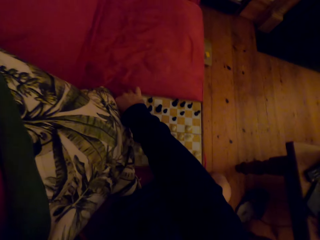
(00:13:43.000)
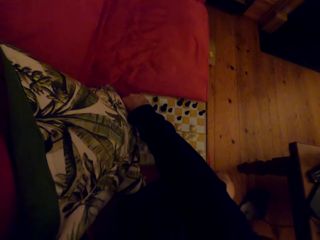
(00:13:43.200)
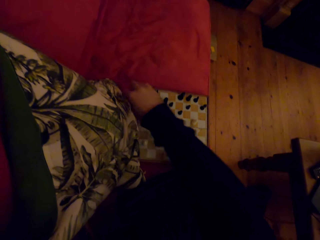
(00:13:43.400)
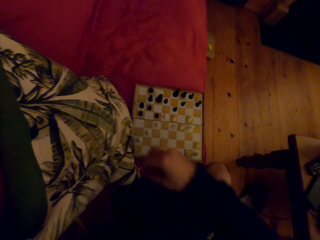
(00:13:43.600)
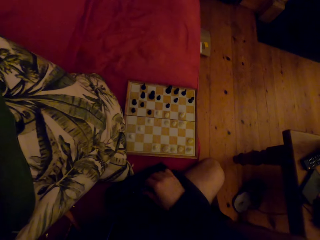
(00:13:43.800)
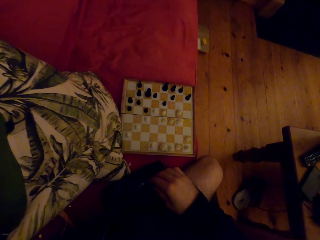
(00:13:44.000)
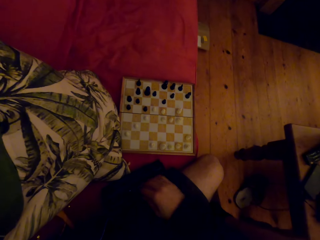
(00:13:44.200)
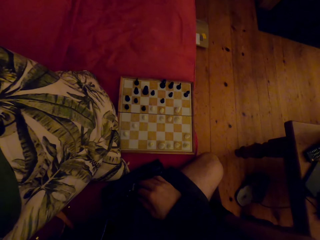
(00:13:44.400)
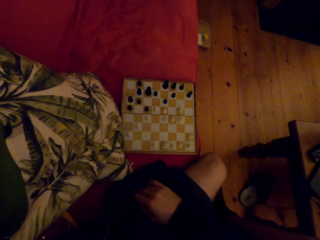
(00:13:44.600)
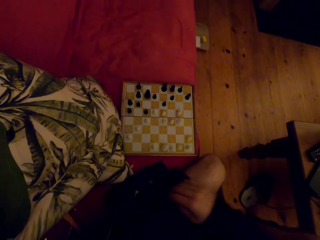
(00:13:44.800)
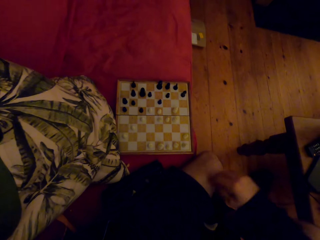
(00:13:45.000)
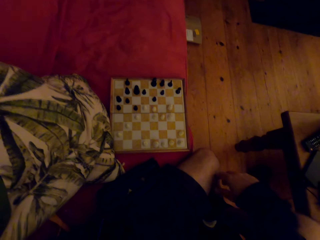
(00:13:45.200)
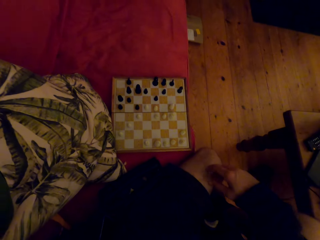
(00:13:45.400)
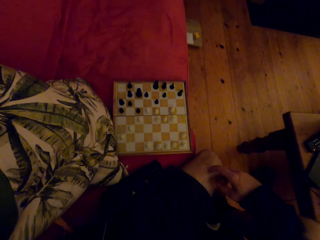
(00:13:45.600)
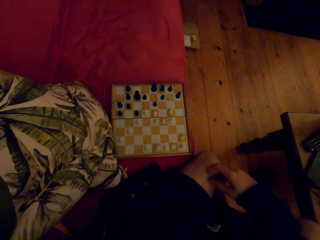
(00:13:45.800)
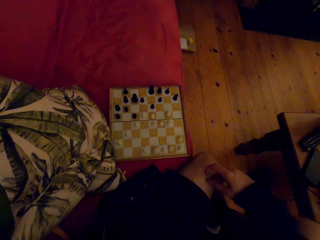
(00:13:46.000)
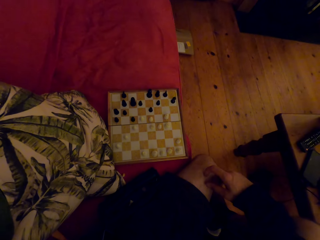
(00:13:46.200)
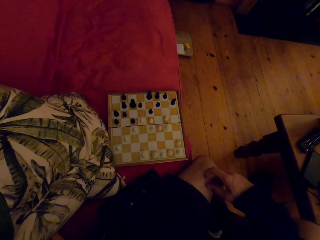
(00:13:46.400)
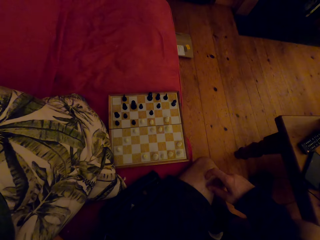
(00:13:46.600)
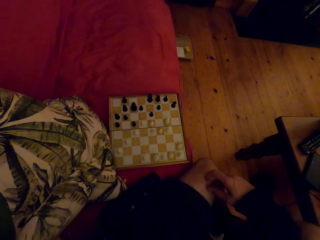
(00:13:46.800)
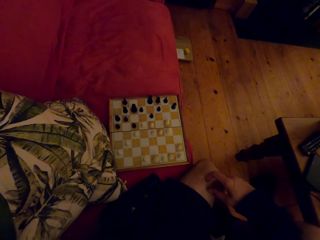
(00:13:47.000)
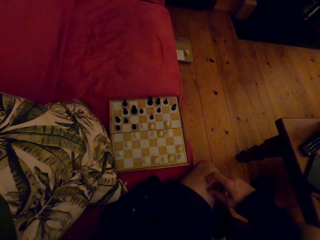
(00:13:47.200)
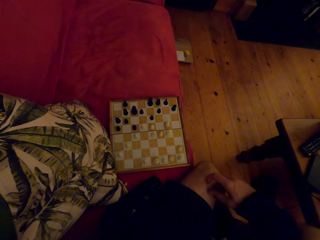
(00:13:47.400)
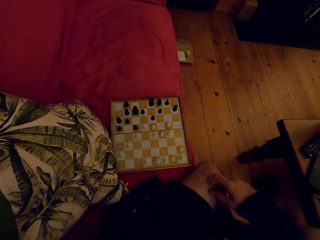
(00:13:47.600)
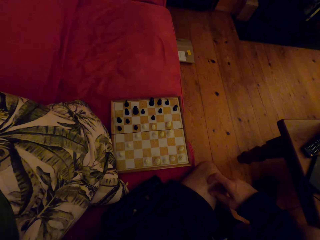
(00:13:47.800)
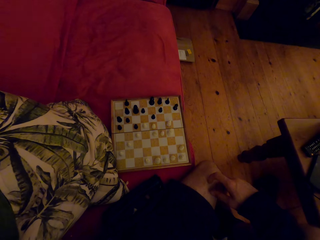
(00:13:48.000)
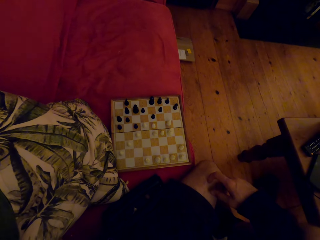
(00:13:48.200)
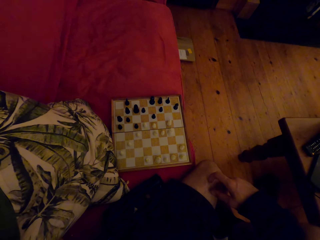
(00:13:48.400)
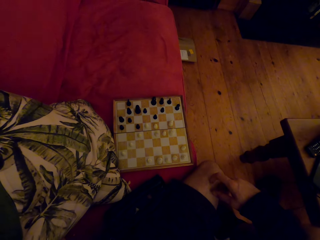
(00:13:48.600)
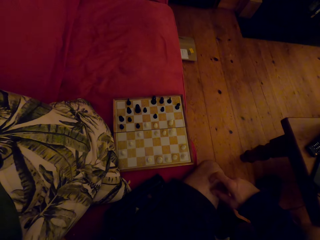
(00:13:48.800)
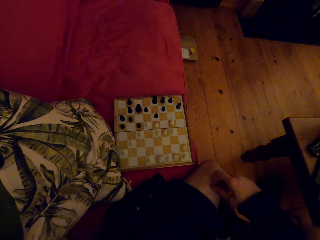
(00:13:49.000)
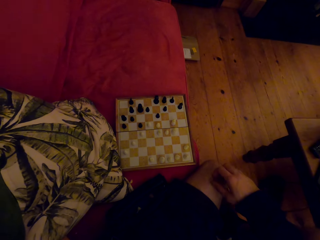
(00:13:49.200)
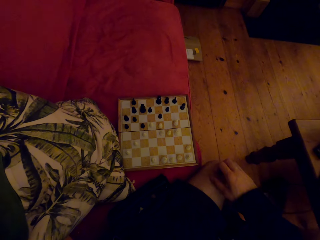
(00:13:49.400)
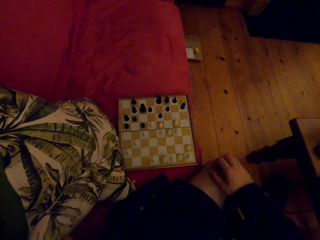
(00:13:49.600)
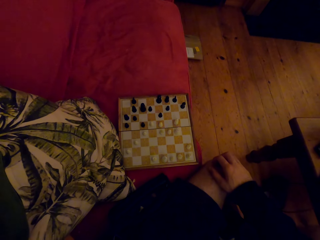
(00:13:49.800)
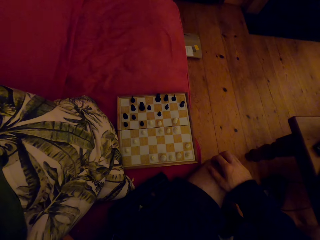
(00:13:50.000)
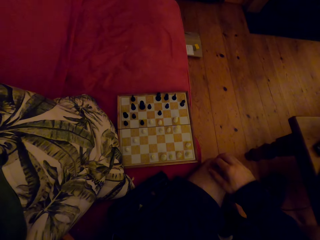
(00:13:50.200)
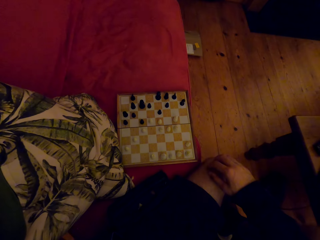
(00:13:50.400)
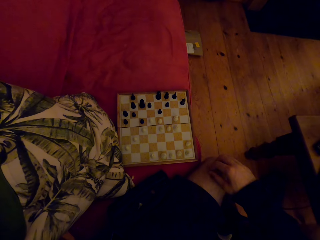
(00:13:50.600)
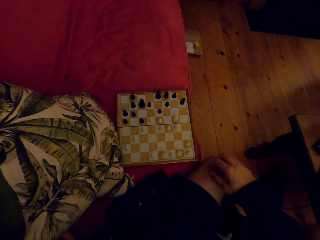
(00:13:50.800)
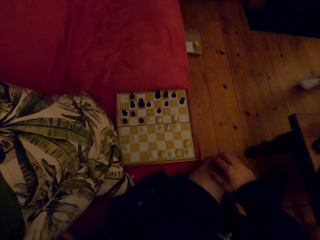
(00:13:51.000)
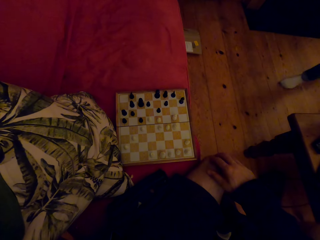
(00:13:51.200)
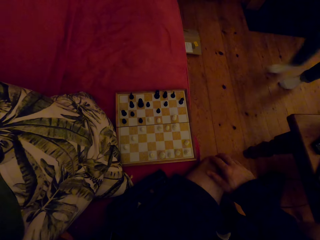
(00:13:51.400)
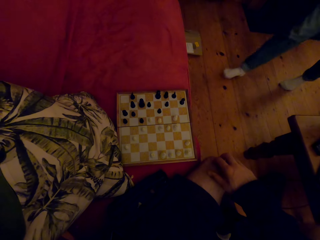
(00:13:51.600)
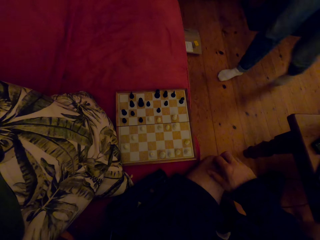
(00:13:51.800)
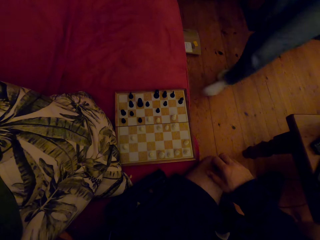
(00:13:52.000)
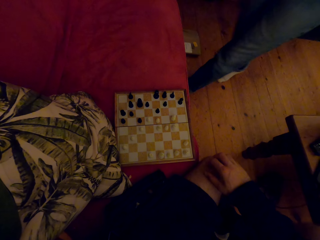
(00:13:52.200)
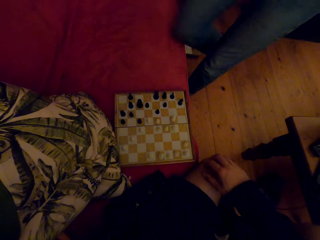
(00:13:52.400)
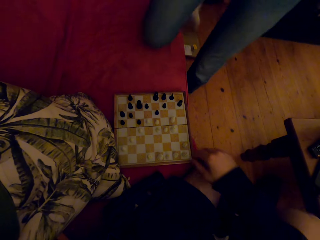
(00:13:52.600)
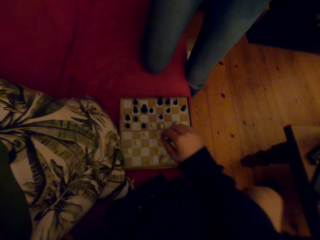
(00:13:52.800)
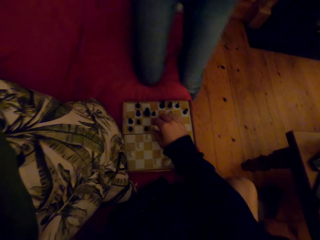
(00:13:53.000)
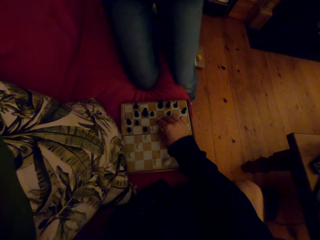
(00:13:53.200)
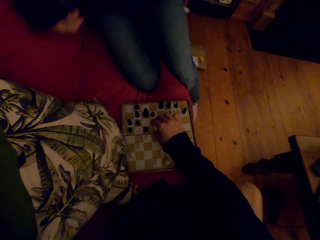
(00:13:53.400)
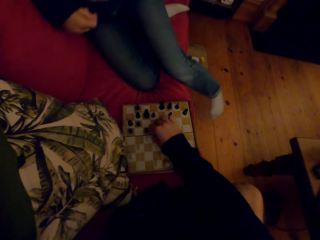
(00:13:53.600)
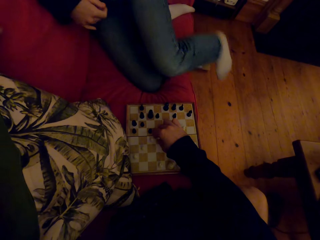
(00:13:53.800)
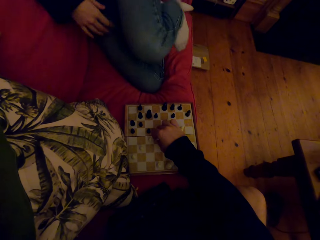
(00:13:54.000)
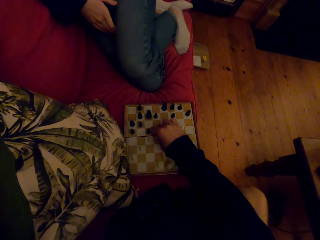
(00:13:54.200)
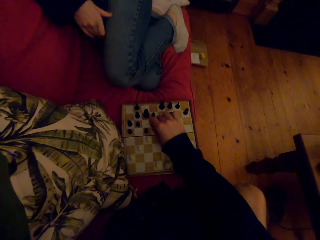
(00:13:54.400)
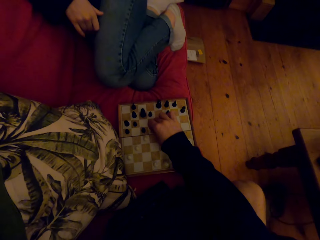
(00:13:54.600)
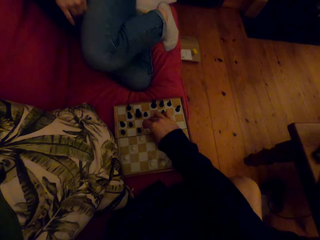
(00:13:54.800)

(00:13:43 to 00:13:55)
The camera wearer picks up a chess piece. They put the chess piece on the chair and look at the chess board. A person walks towards the chess game and sits on the chair.

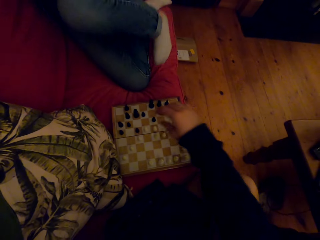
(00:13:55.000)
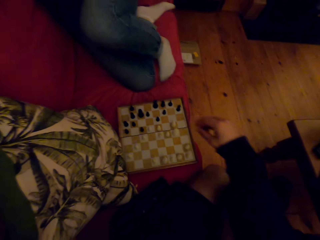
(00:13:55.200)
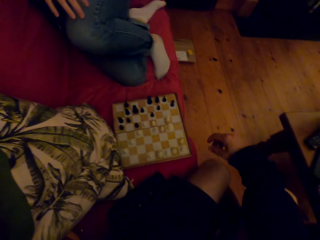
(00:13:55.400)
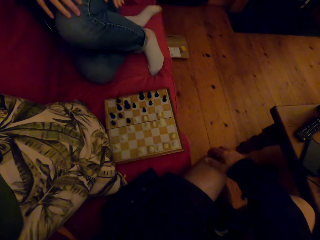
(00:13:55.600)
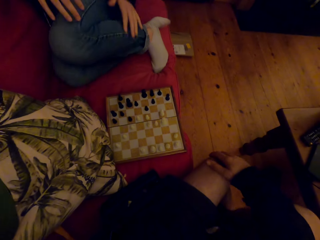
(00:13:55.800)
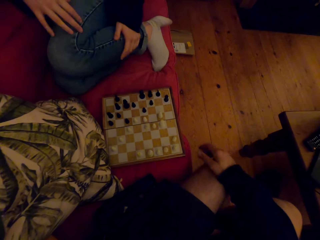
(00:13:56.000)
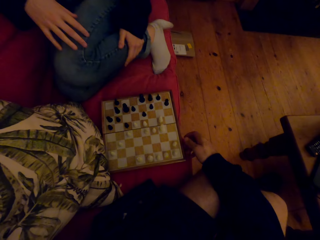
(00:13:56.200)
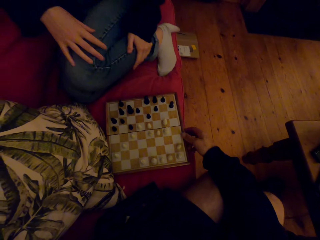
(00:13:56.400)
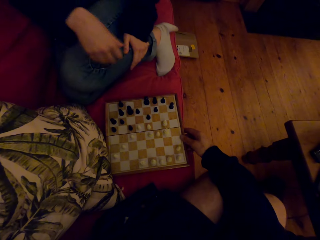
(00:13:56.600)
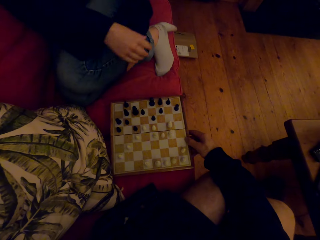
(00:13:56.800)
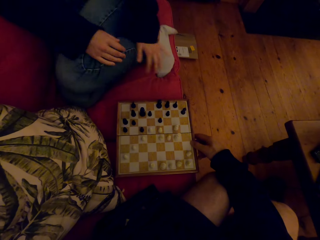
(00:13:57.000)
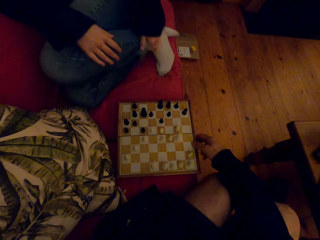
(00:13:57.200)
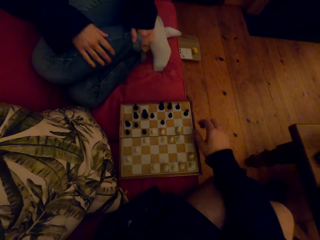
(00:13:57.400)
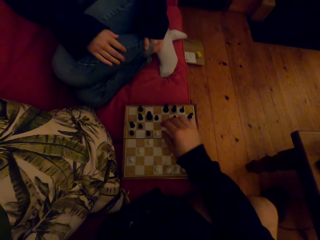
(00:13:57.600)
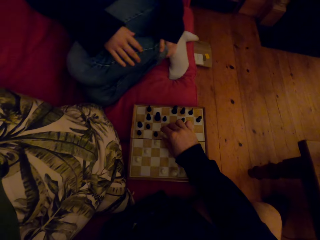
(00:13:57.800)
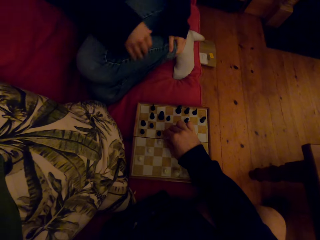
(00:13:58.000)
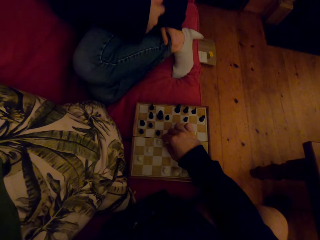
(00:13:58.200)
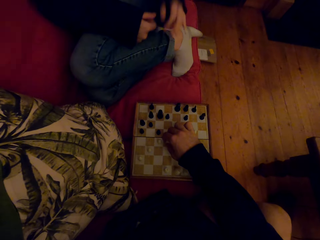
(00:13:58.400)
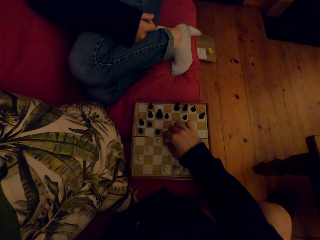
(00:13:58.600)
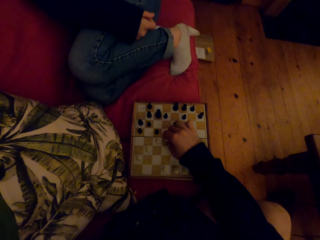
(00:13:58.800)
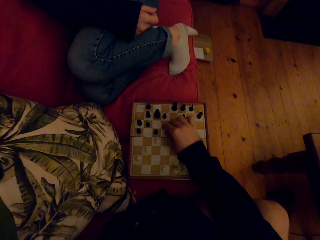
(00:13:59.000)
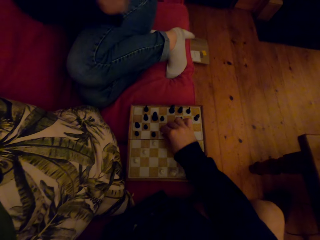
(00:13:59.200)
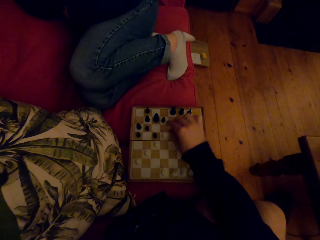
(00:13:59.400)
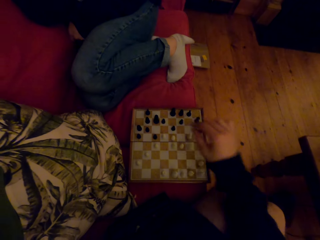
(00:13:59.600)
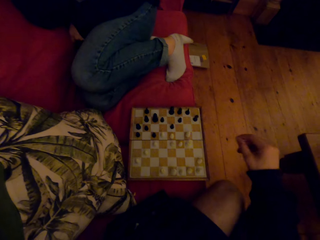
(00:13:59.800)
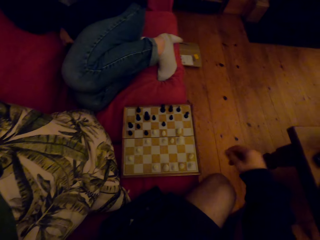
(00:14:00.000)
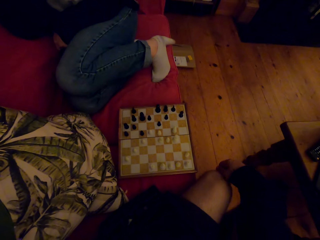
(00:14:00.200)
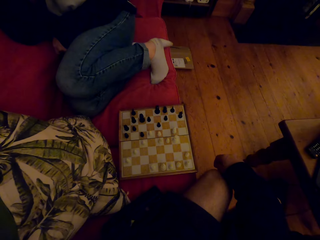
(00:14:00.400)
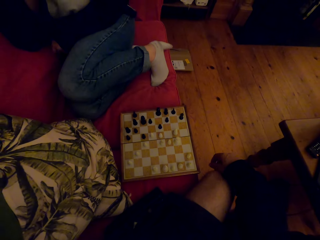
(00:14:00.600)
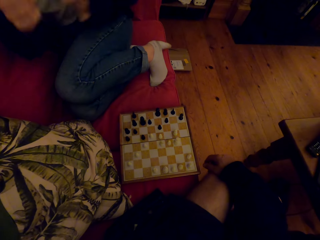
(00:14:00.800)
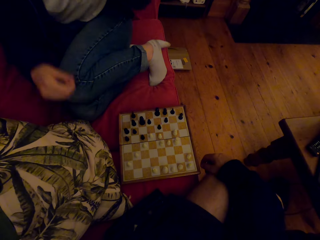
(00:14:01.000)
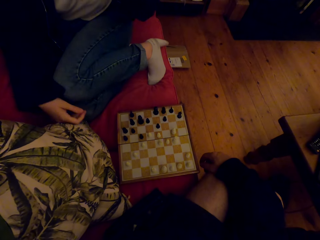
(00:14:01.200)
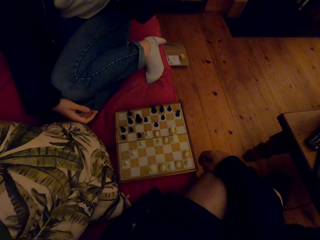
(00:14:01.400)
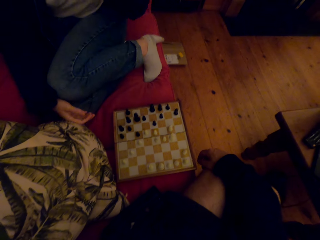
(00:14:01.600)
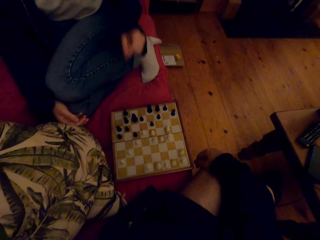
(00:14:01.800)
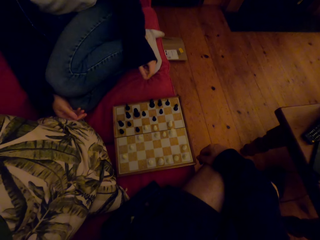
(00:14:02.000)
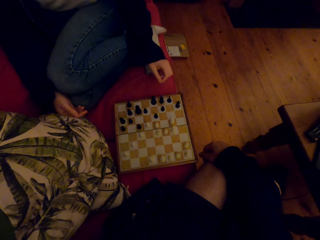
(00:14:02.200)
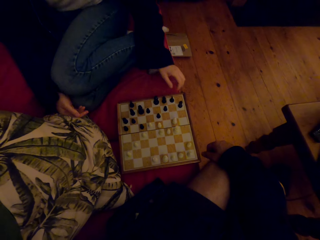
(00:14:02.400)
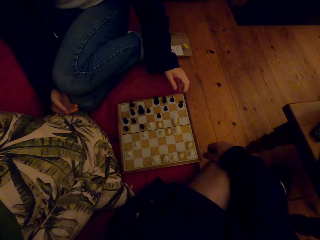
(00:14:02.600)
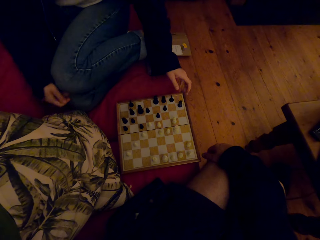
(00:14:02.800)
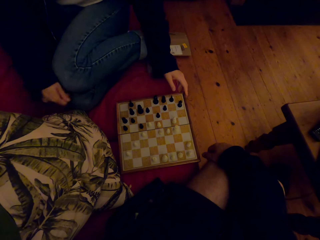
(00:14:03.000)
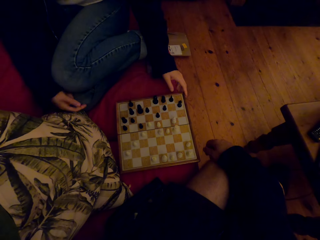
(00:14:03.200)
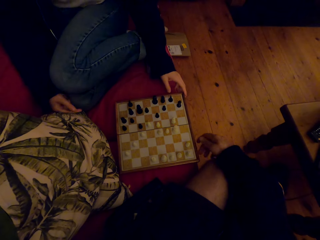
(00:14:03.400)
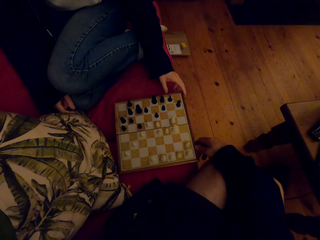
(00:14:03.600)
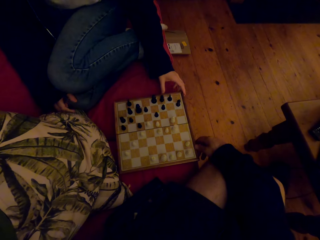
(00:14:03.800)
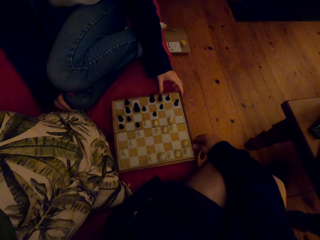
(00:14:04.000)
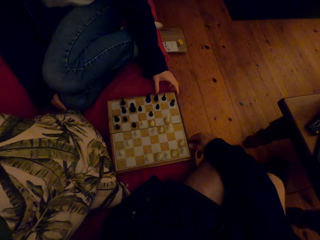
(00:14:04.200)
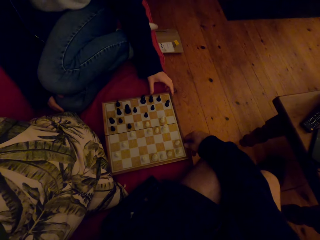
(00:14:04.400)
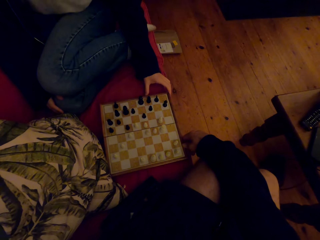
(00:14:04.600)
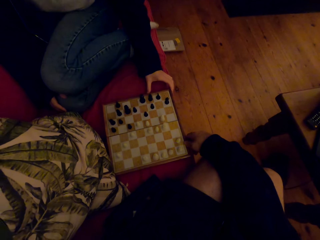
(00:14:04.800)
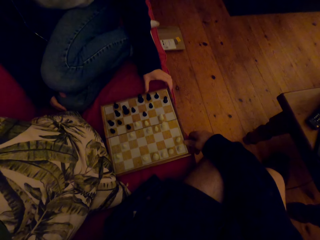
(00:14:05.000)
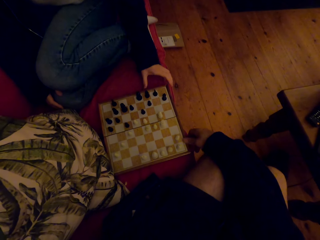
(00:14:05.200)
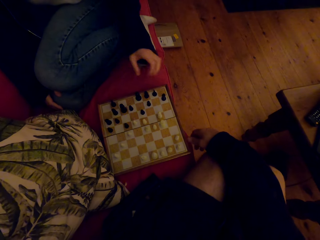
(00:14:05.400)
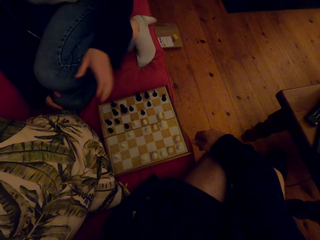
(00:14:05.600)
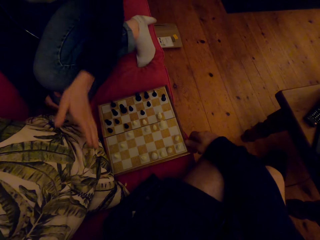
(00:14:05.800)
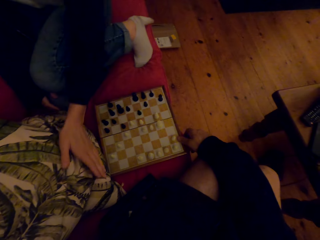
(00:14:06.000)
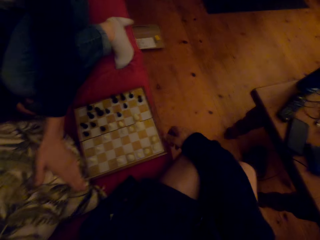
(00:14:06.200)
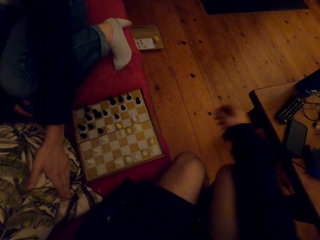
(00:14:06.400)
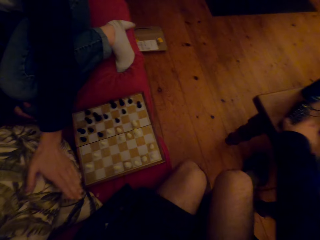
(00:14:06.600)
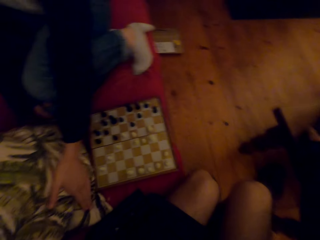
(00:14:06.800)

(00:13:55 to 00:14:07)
The camera wearer plays the chess game. They pull the chess game. They play the chess game again. A person pulls the chess game.
